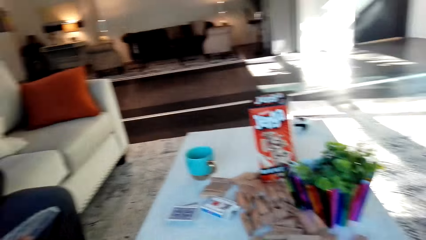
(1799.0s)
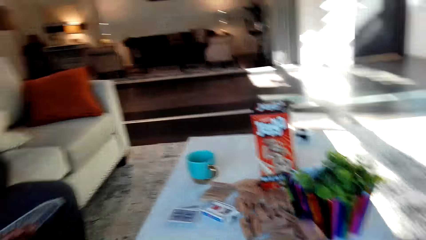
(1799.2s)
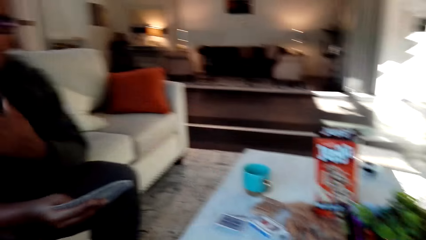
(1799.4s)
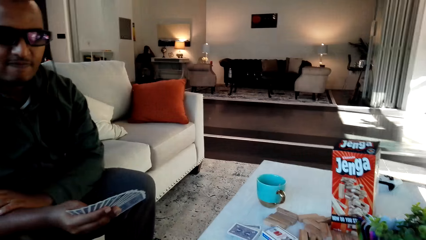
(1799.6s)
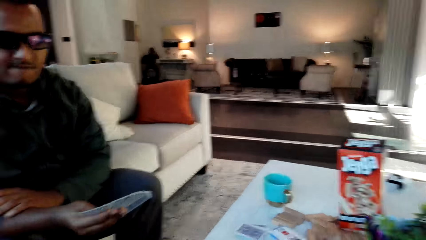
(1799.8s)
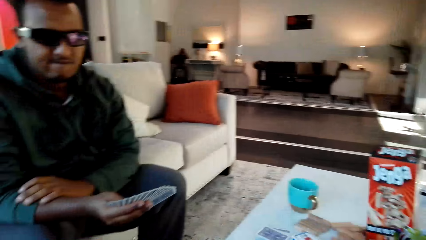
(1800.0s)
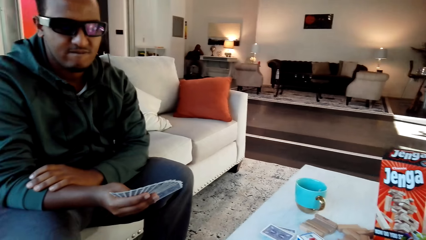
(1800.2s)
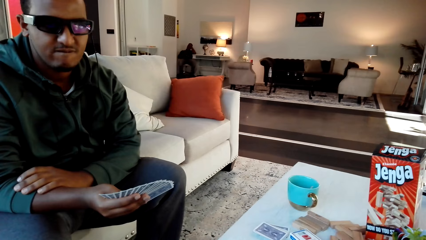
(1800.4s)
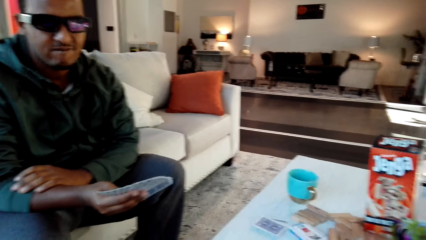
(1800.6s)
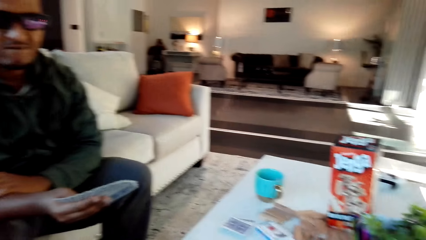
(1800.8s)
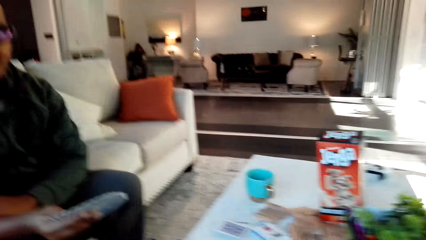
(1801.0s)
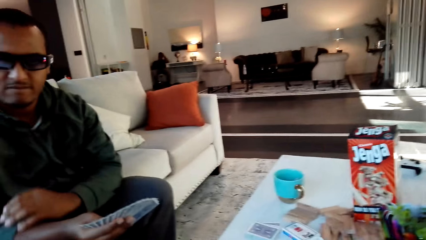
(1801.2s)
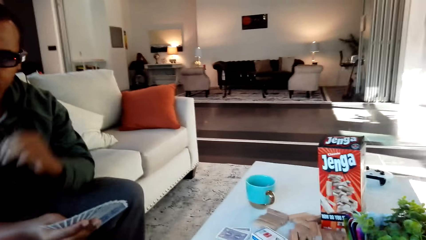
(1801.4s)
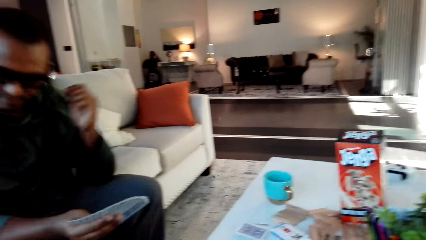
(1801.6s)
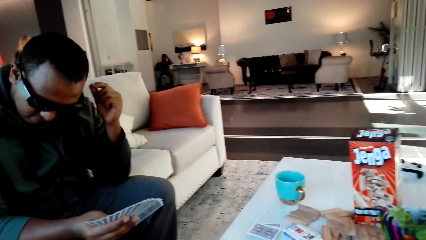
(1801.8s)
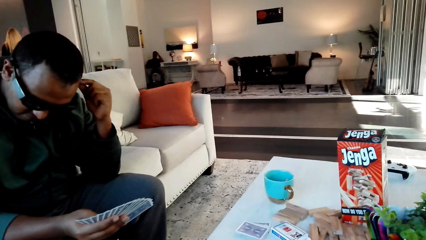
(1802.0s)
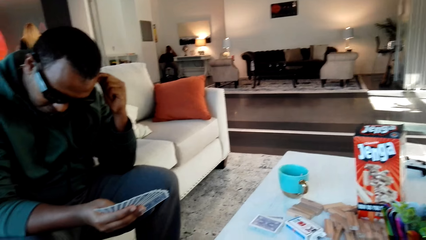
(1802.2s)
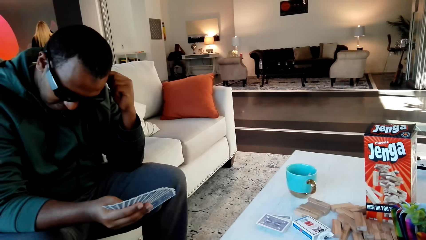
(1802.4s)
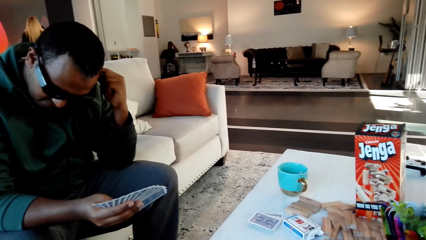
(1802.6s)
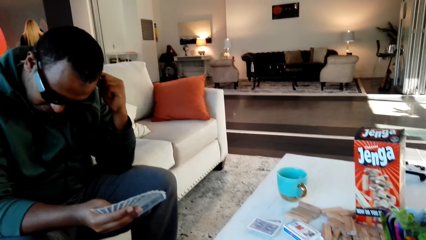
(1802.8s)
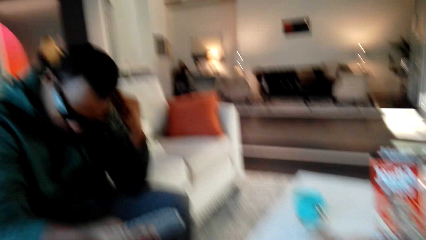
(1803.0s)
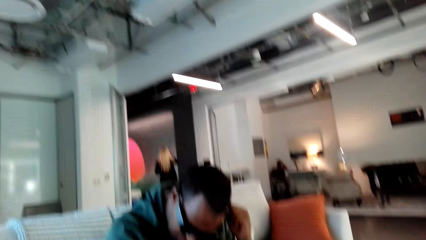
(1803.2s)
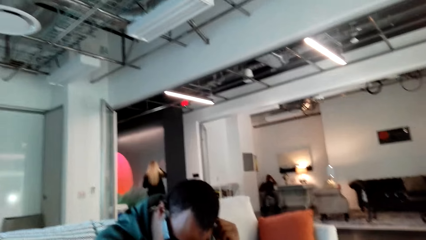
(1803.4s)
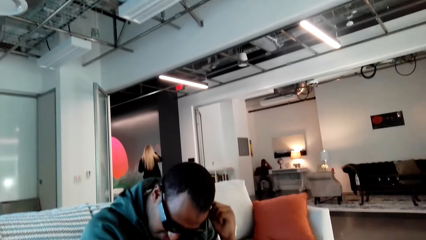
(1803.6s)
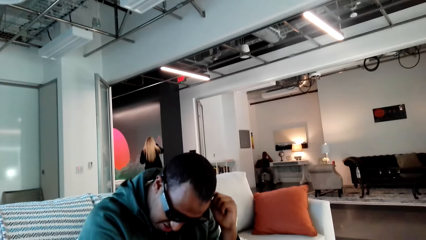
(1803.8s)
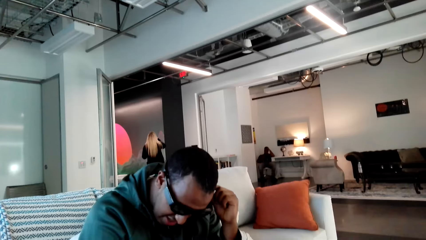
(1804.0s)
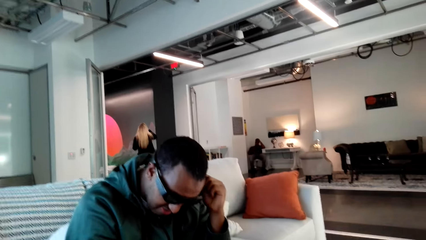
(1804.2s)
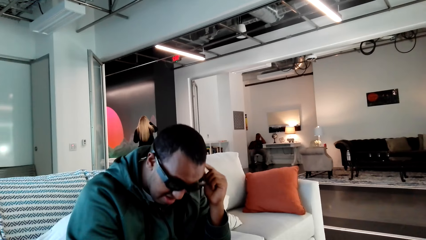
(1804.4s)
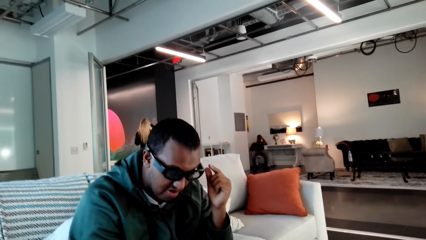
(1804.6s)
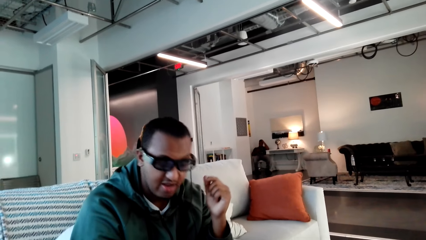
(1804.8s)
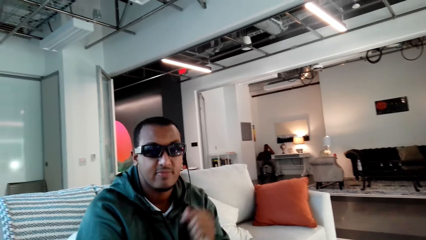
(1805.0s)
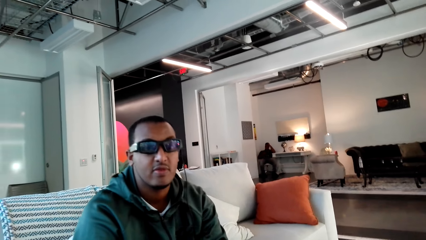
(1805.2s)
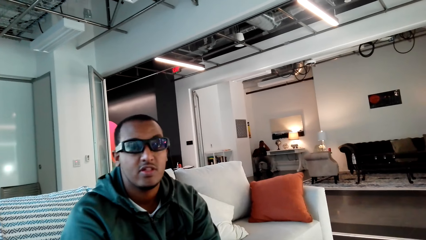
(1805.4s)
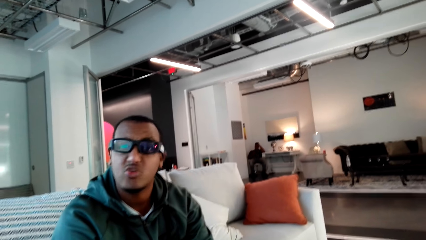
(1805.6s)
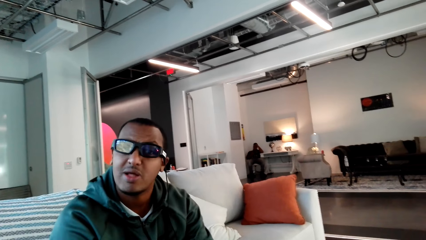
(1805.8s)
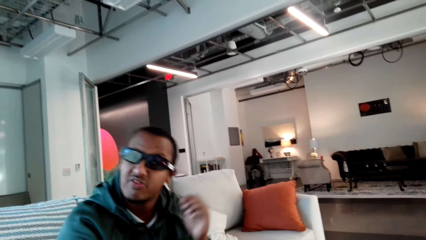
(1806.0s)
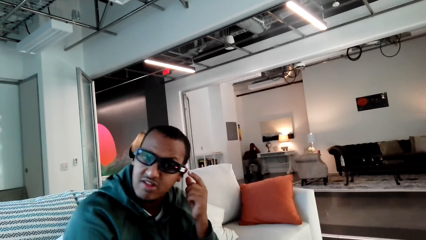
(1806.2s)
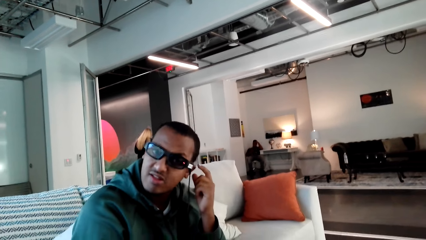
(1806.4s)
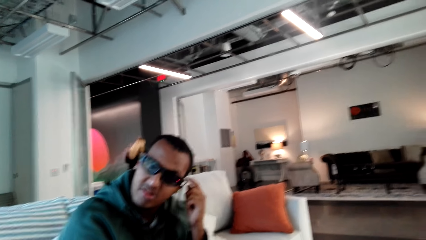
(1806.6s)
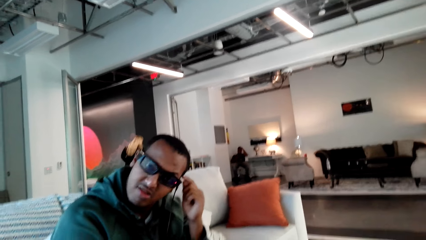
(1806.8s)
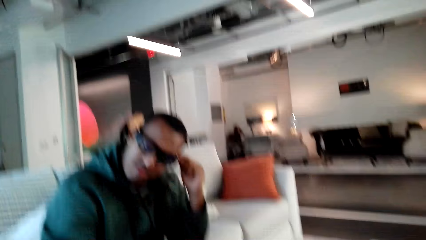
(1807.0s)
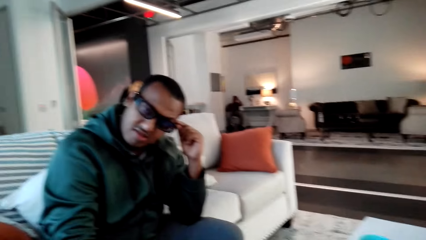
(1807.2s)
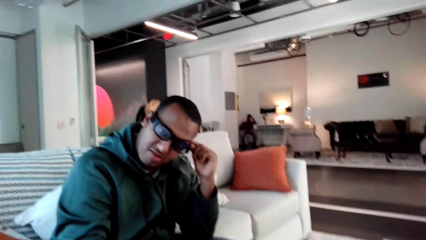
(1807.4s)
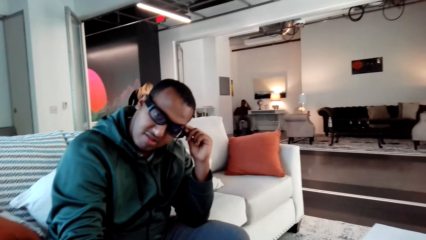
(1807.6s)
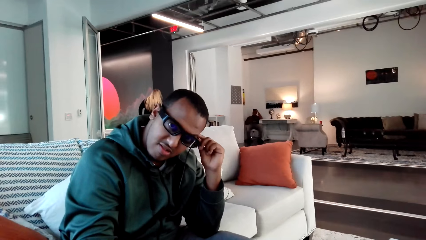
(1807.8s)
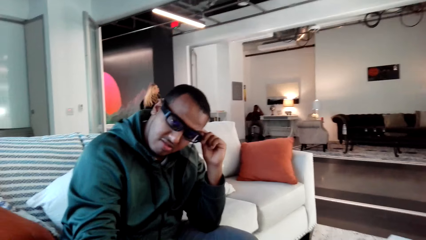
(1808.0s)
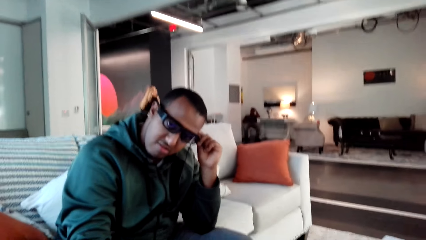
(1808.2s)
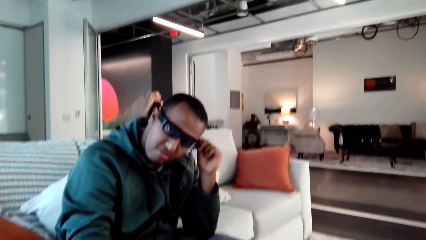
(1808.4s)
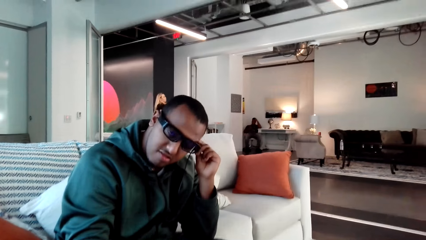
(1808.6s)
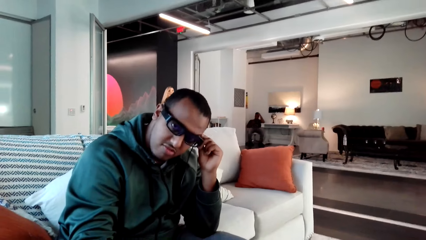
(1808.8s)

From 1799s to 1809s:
A man holds glasses. The camera wearer converses with the man.

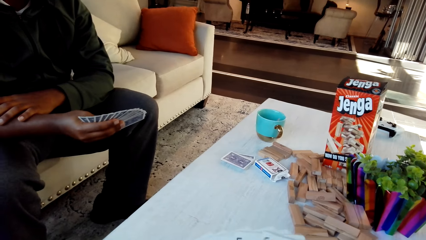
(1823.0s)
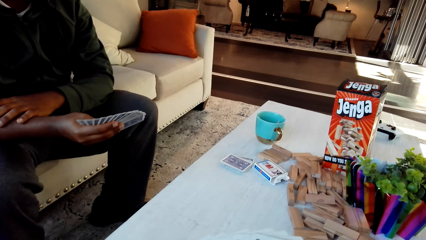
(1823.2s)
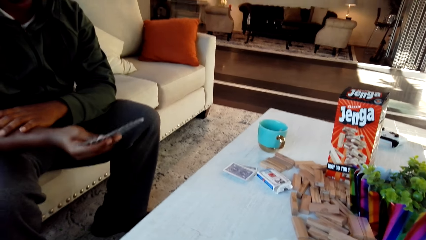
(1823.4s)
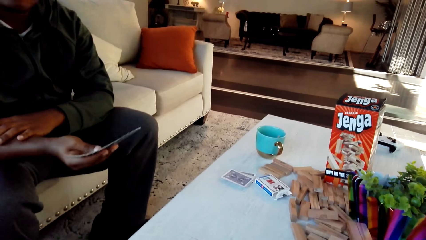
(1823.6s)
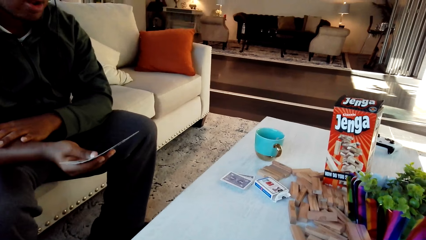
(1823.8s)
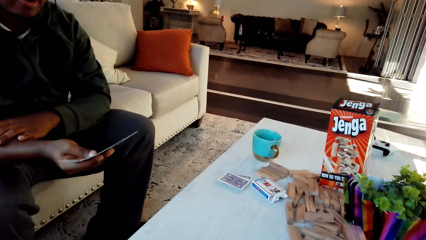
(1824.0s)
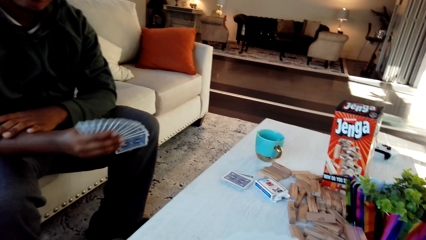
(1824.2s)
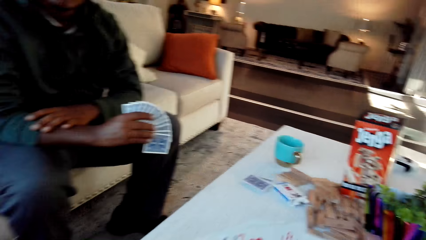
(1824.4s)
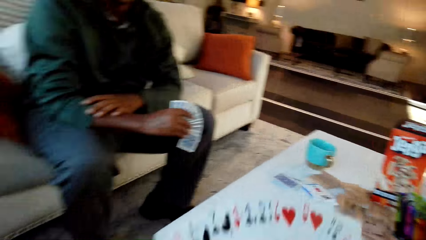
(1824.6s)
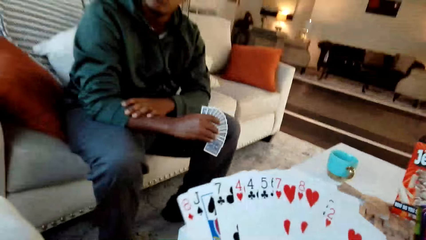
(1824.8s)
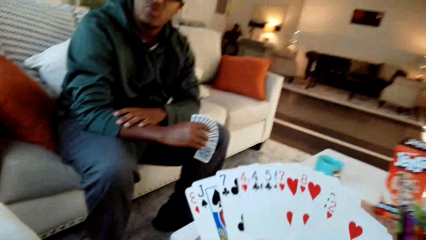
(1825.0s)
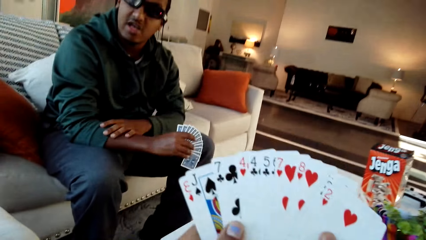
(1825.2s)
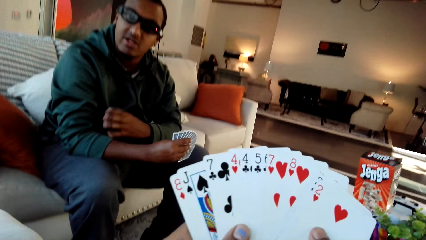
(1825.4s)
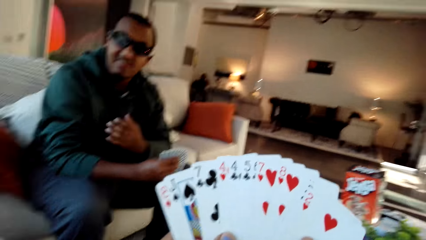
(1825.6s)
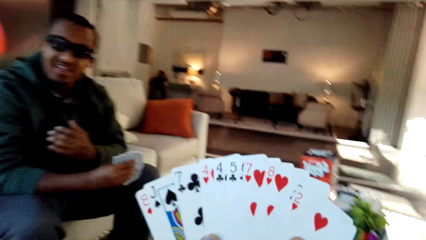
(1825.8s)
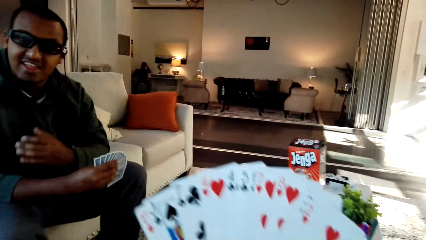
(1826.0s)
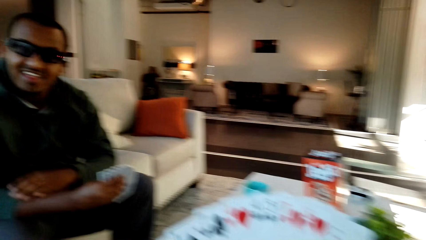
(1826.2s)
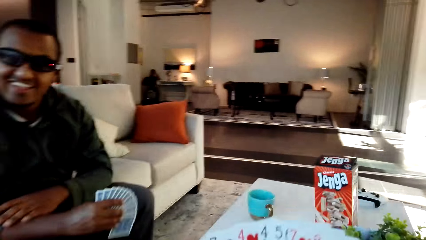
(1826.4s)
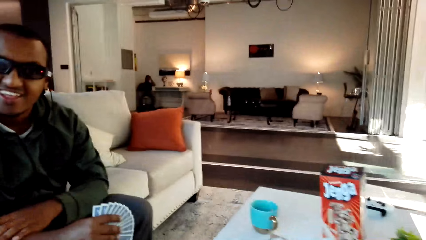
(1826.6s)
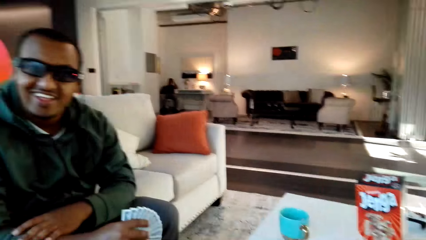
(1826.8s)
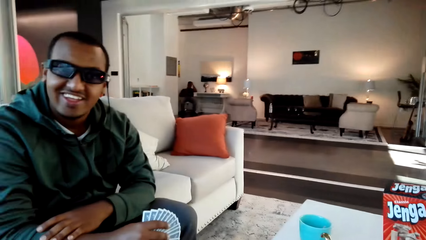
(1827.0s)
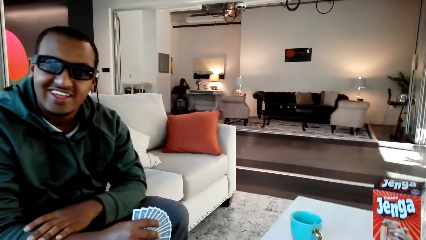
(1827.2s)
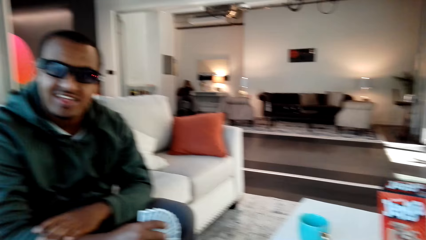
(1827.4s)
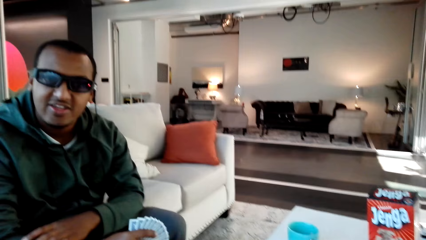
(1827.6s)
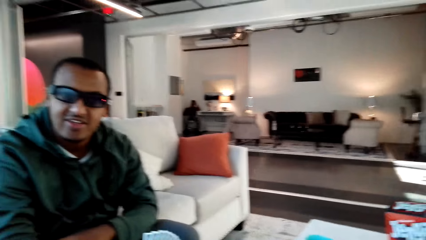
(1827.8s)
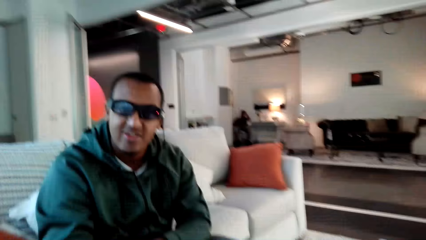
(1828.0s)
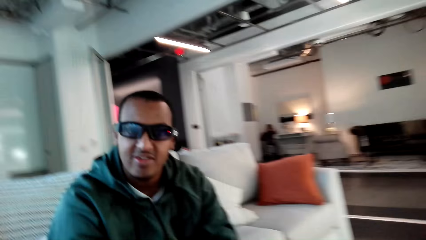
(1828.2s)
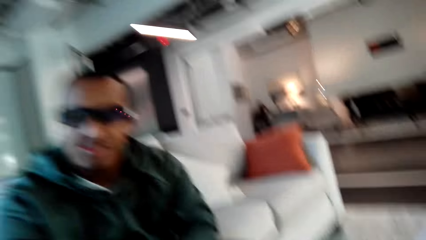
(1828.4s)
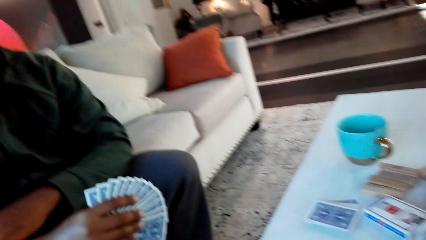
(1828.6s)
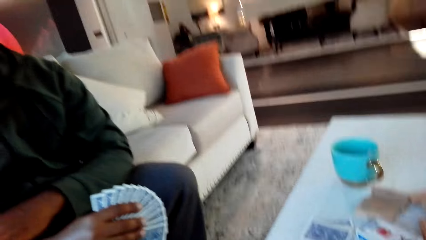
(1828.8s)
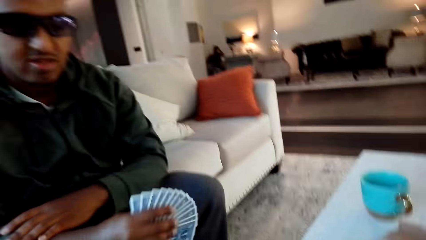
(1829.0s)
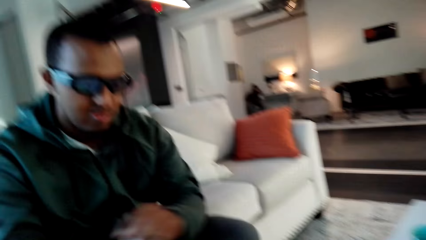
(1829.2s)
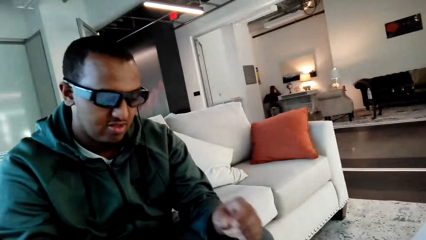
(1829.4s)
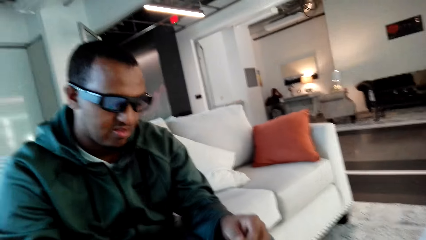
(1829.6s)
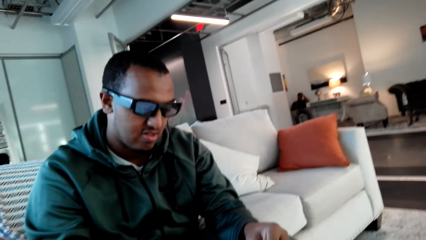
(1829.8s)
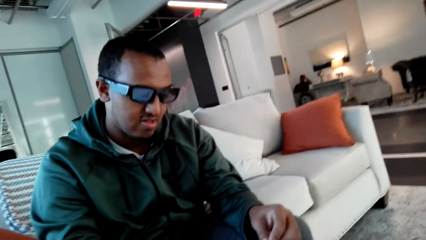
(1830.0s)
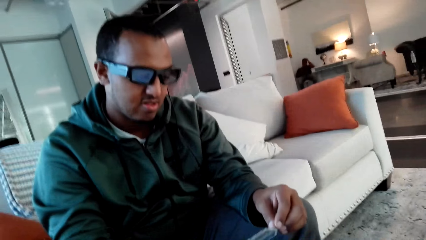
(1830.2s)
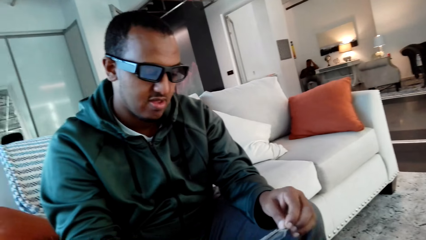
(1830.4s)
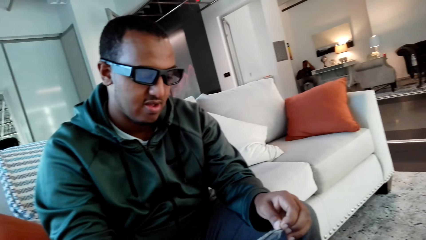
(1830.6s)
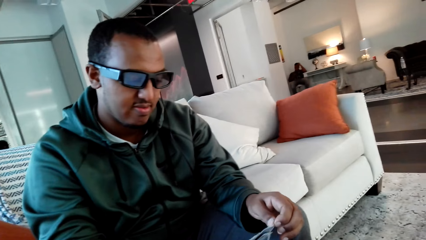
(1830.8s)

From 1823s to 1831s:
The camera wearer checks cards. They converse with a man.
